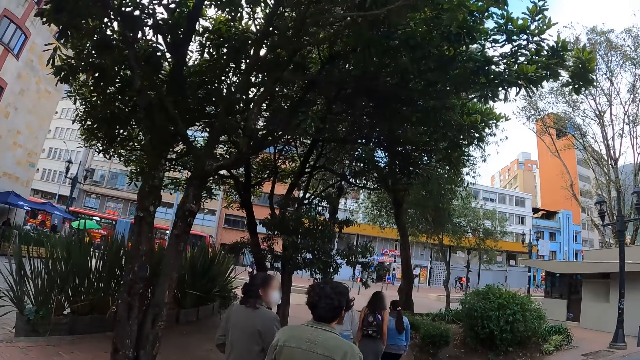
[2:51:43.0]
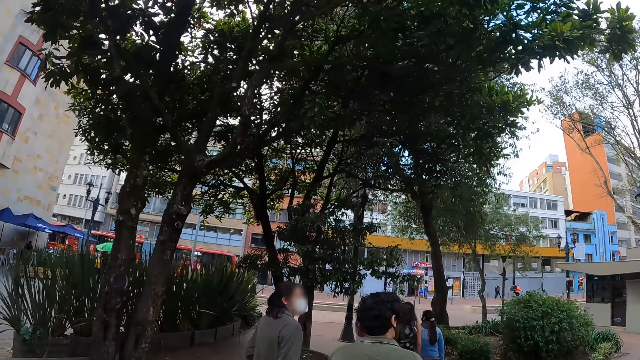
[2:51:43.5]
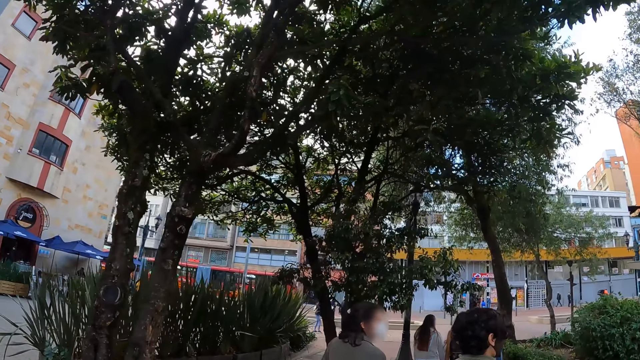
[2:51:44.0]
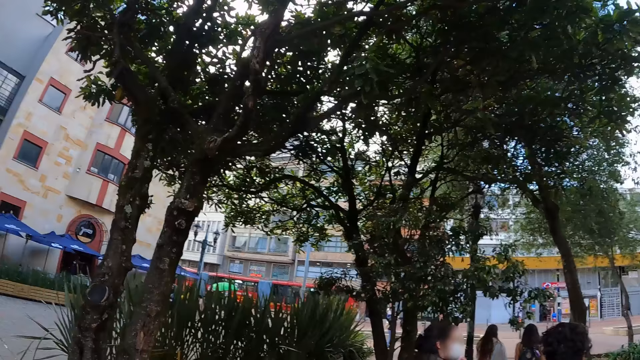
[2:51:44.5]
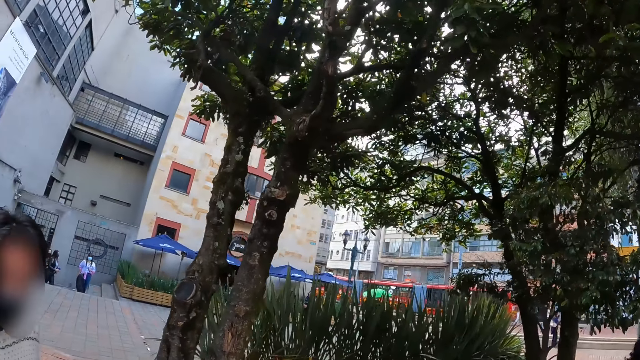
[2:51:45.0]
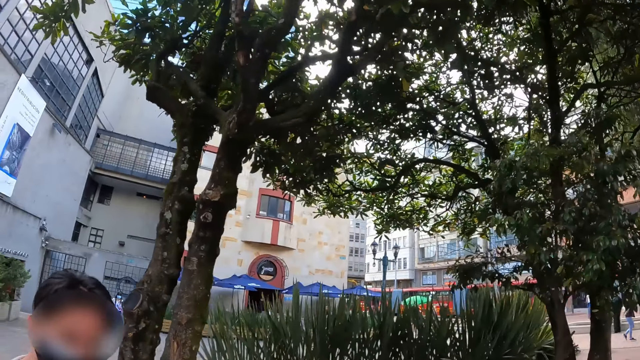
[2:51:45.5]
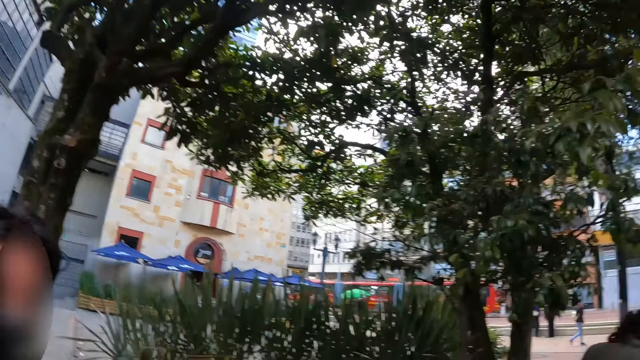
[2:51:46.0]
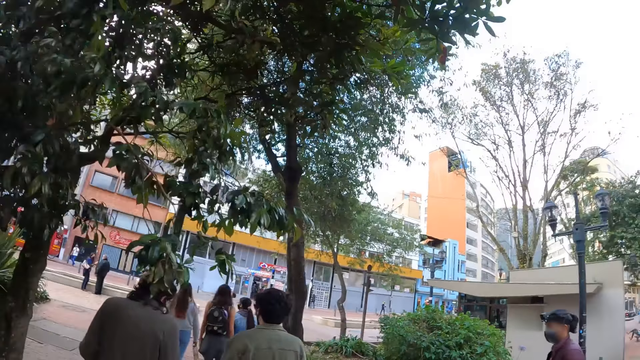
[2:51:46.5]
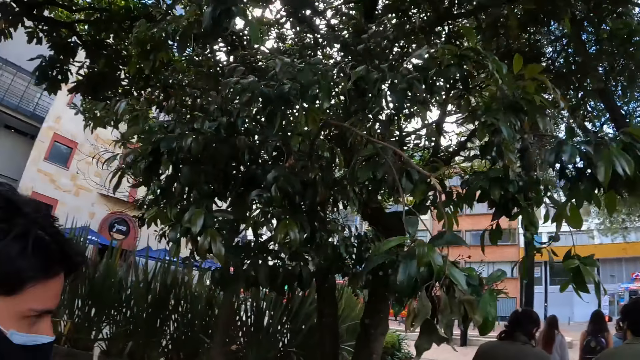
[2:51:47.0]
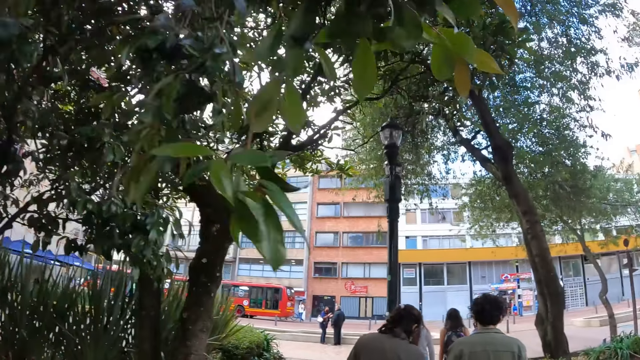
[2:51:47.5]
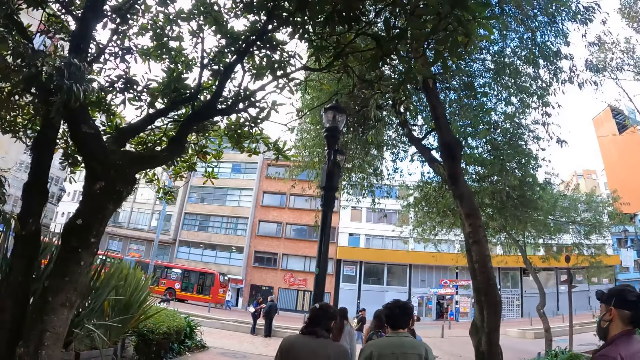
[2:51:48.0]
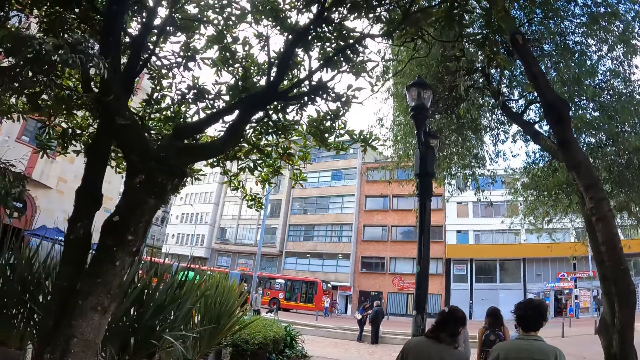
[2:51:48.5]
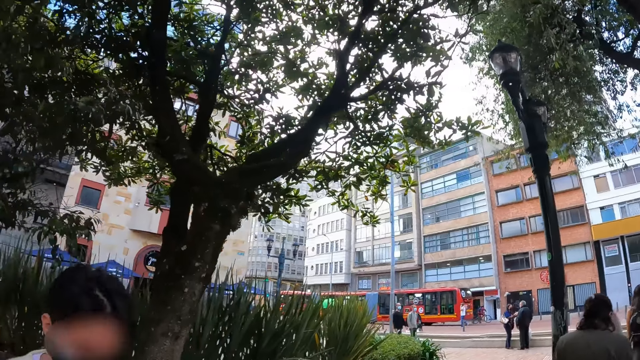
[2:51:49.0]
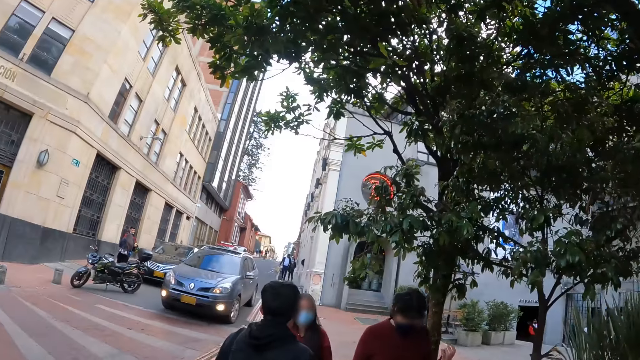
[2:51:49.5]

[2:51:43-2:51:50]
The camera wearer looks around.

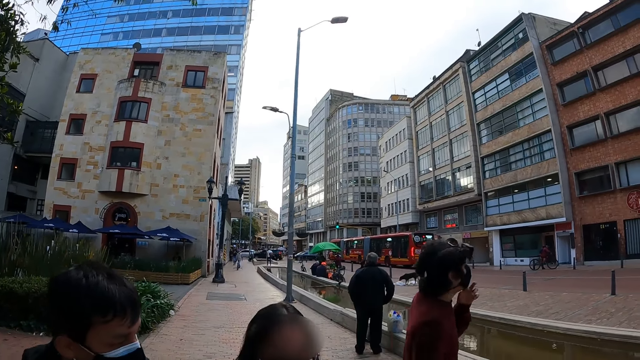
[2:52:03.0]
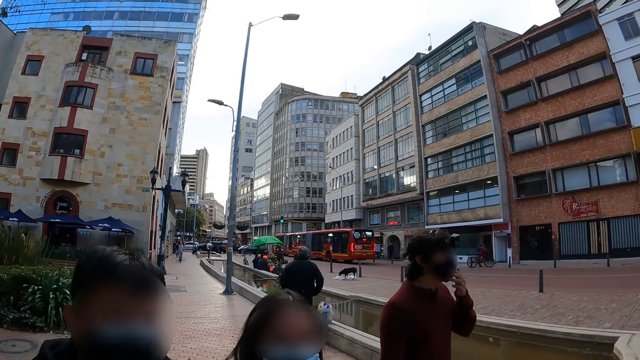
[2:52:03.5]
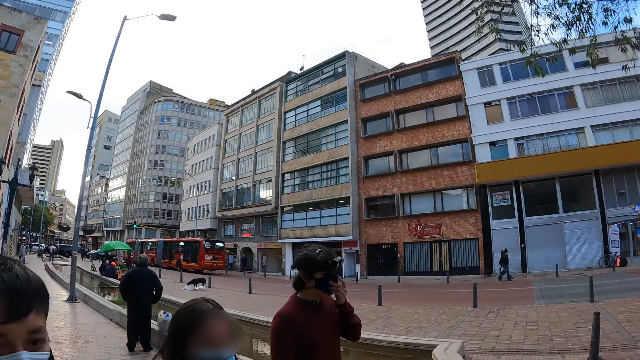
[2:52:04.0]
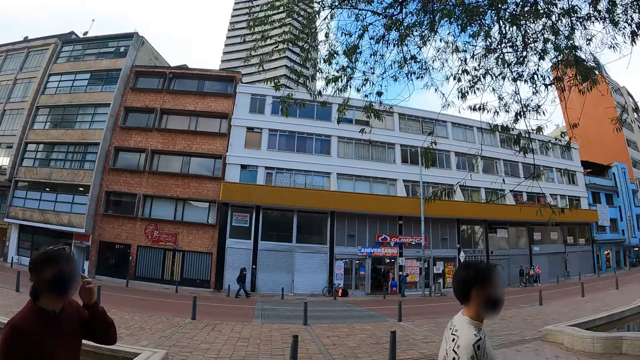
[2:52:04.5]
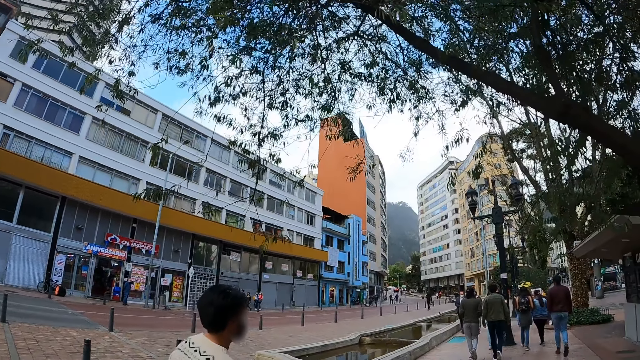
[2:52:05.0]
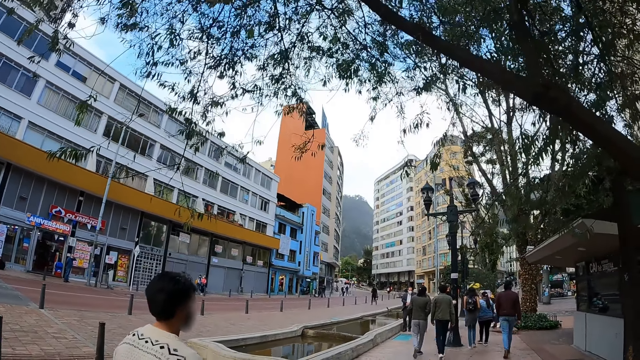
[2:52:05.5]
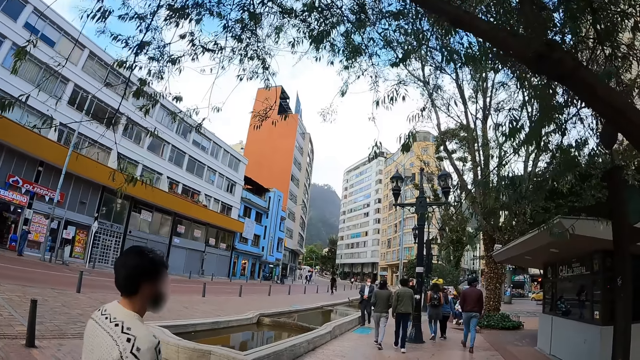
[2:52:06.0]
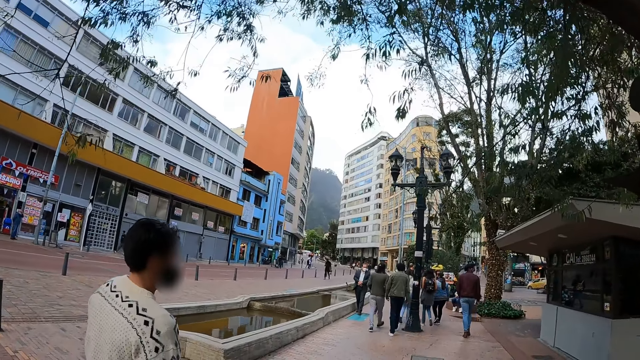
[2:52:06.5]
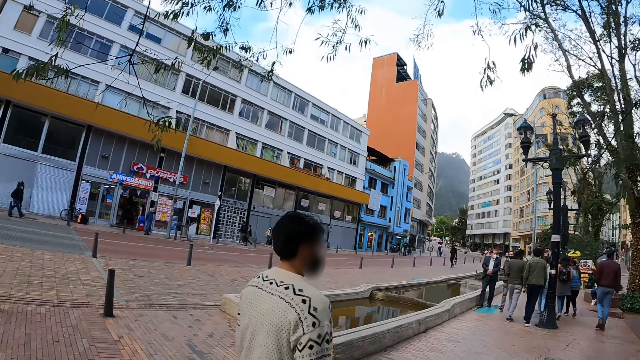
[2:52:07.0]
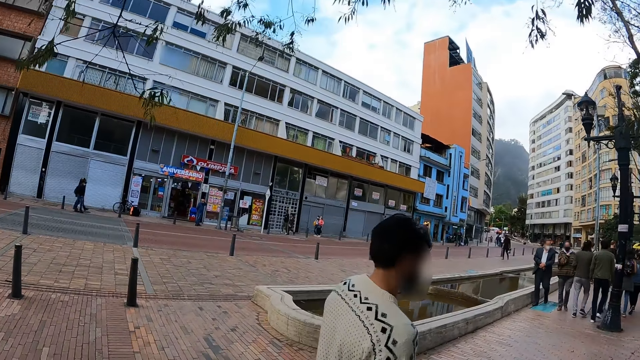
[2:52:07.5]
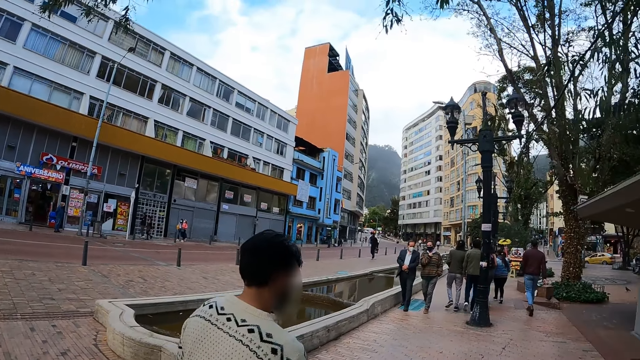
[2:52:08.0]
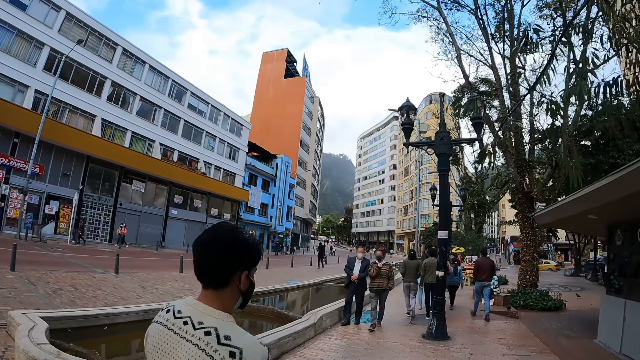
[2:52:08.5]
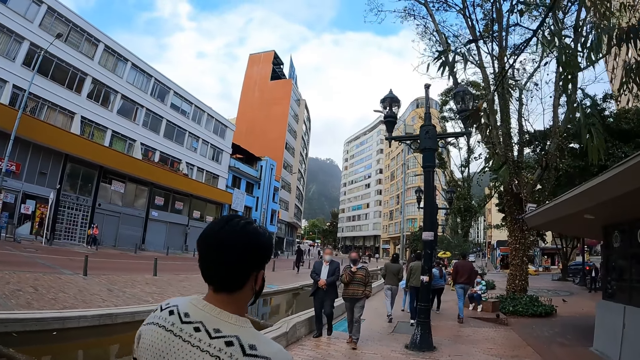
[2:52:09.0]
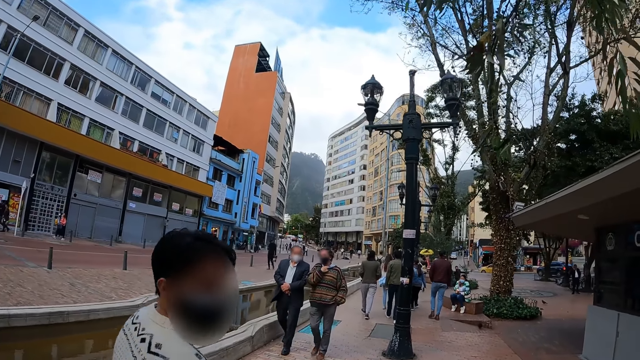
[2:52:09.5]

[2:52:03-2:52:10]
The camera wearer walks in a street.

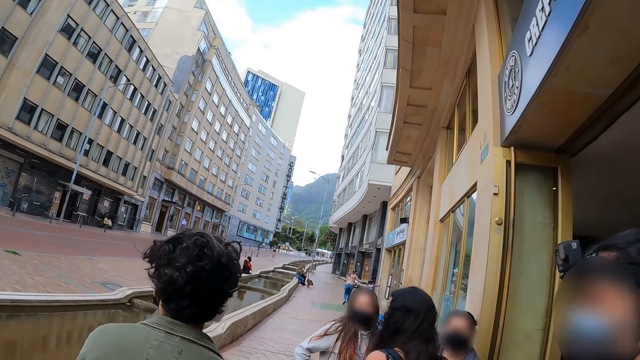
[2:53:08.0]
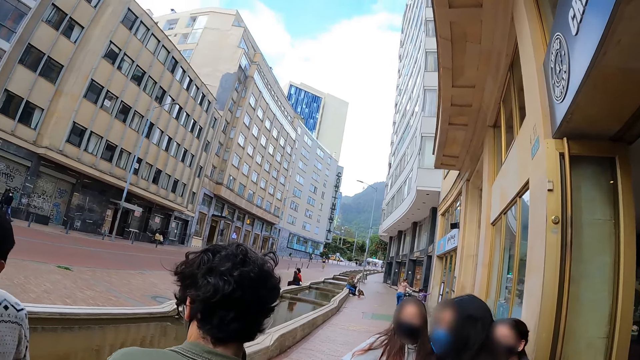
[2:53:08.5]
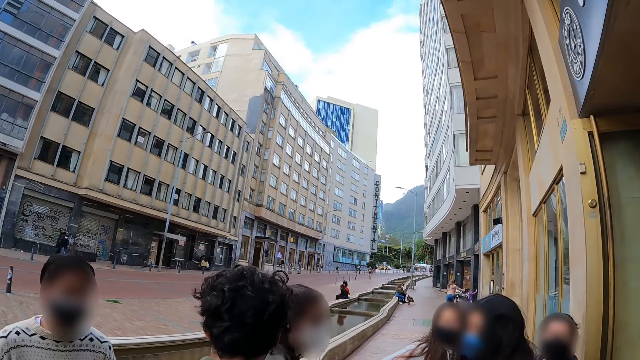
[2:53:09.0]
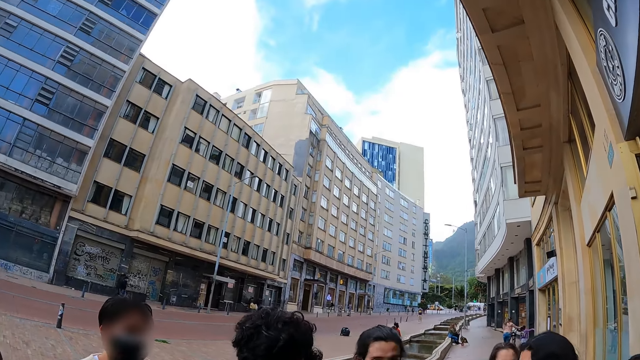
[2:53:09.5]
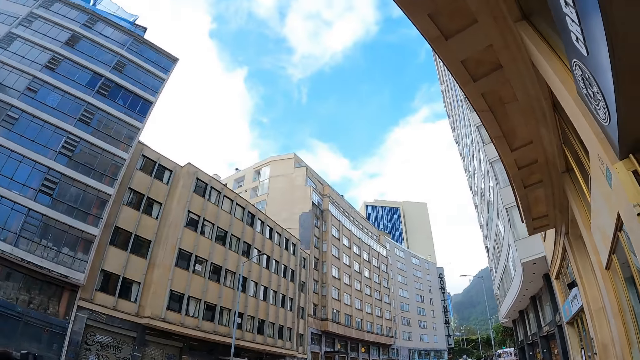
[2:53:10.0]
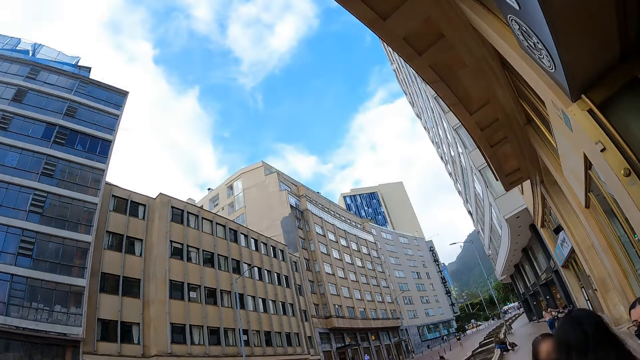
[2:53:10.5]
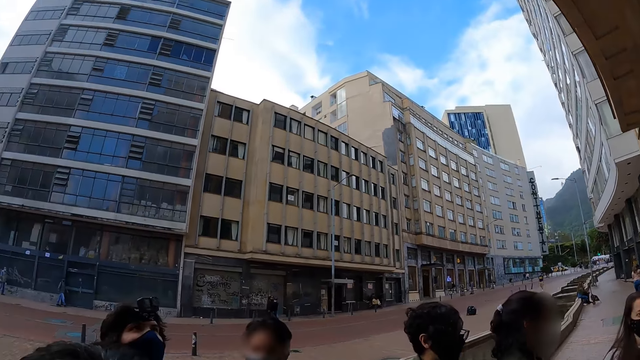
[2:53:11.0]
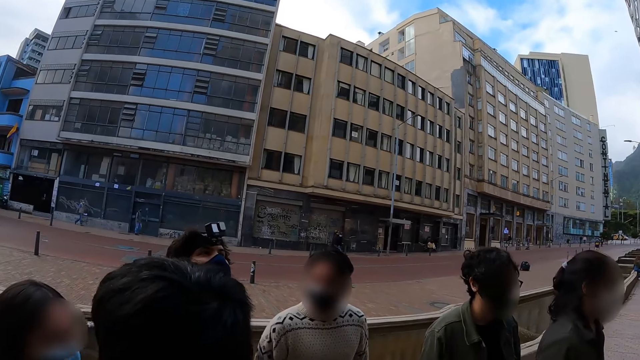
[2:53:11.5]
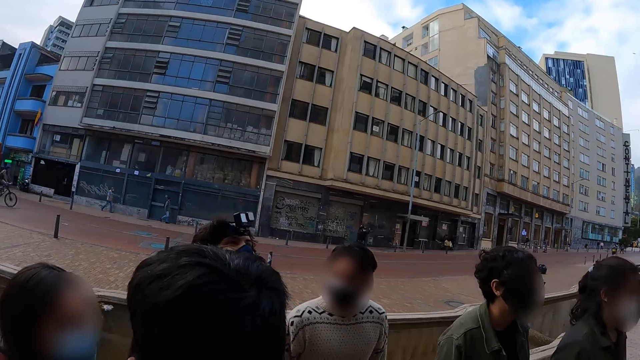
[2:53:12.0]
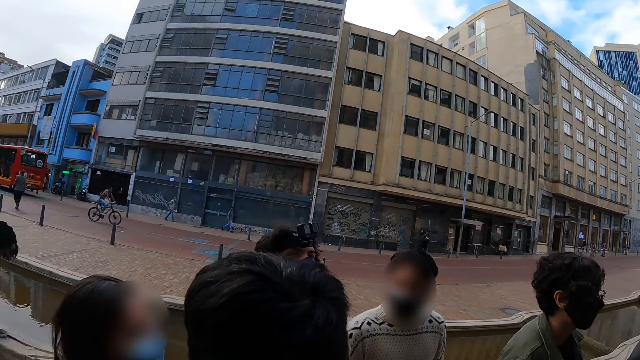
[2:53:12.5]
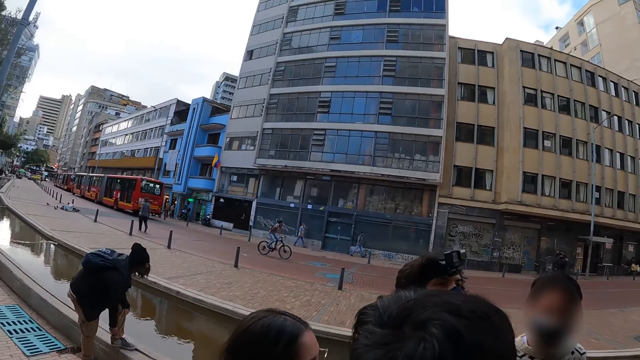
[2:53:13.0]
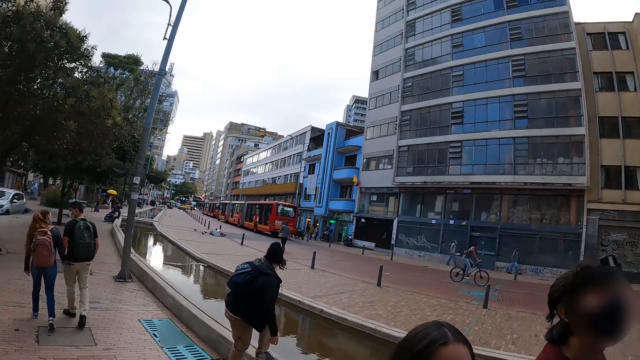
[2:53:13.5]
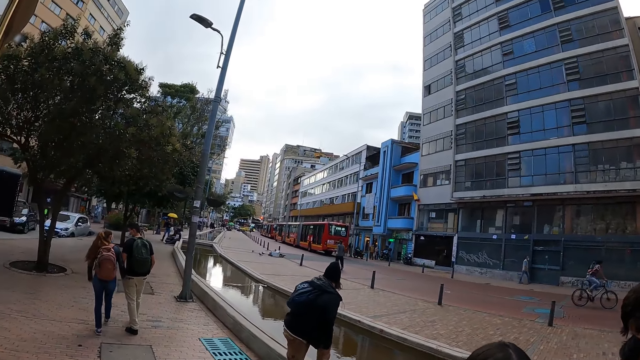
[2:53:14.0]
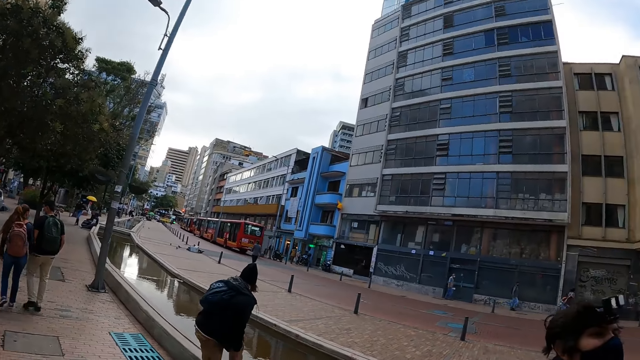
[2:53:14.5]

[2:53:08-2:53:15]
The camera wearer looks around.
